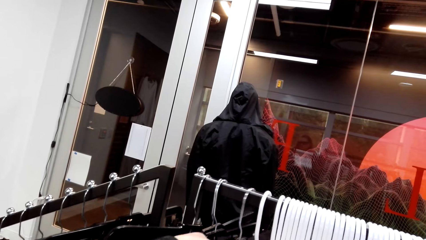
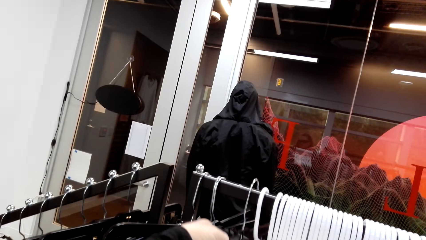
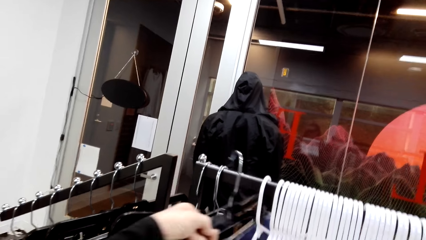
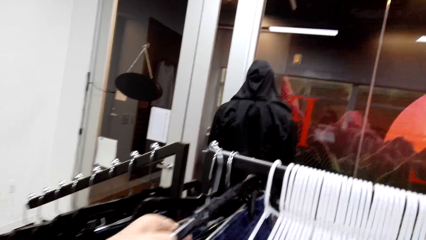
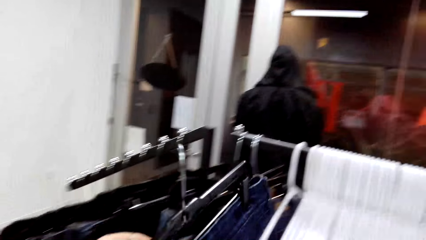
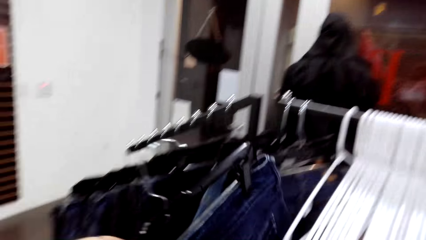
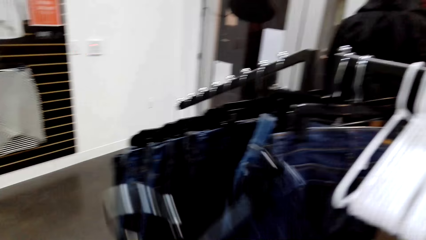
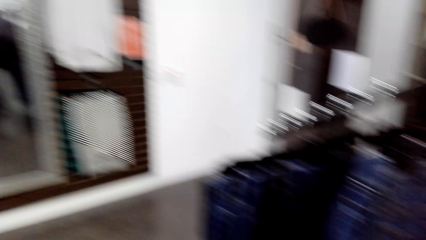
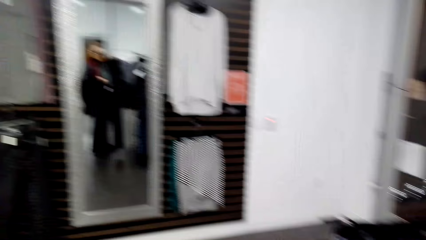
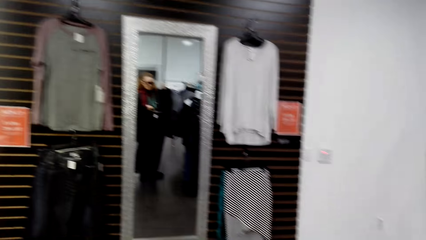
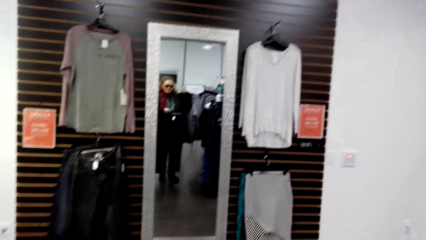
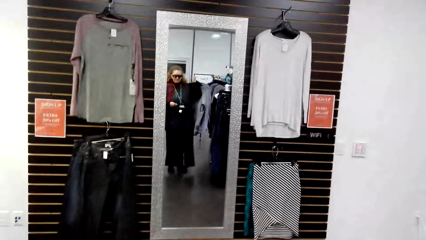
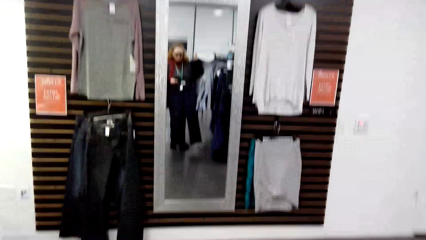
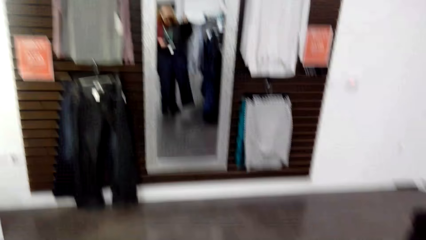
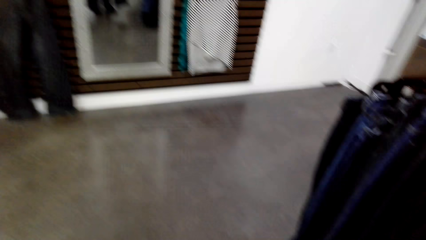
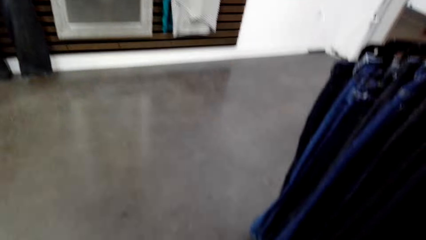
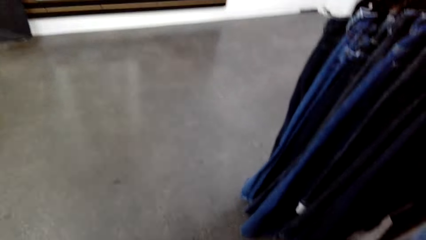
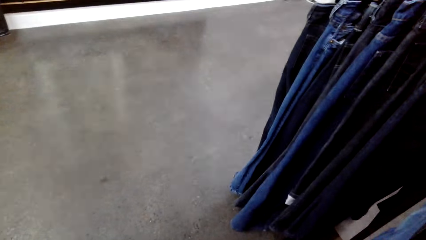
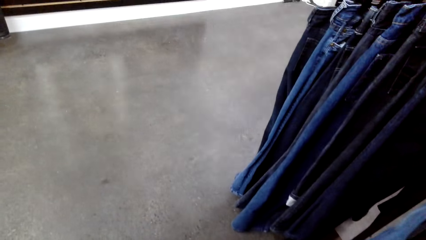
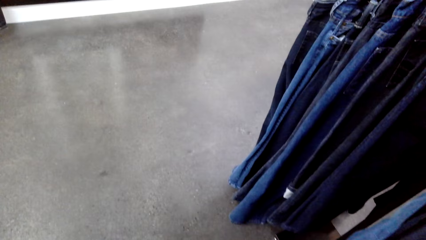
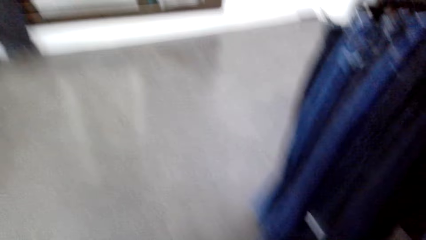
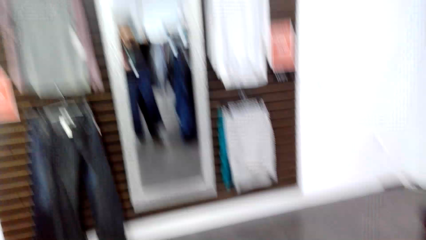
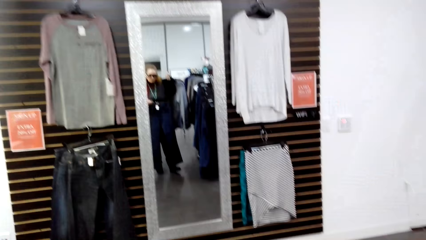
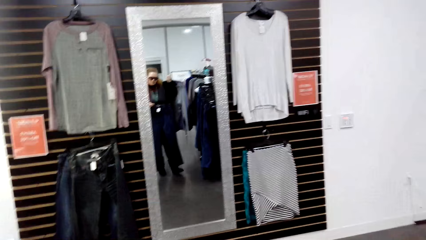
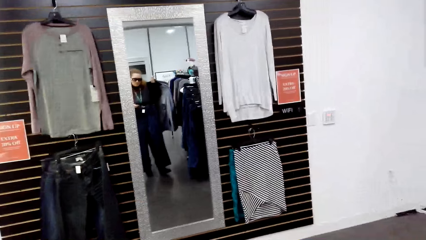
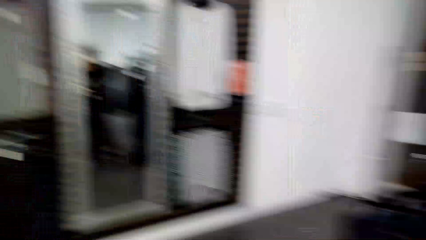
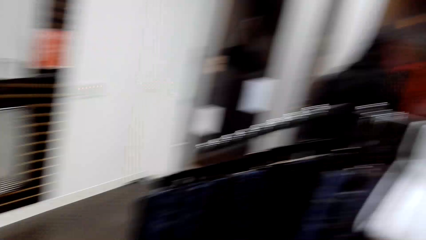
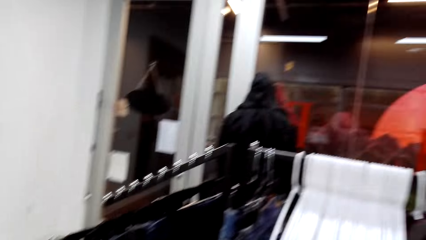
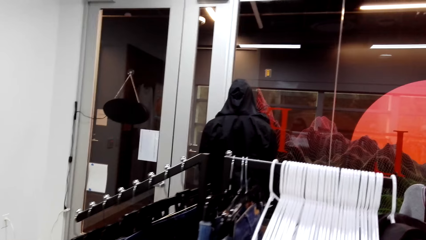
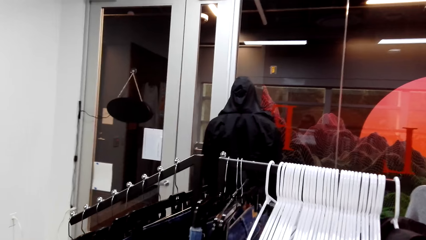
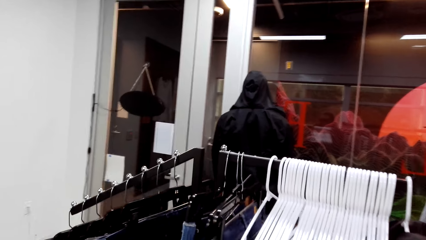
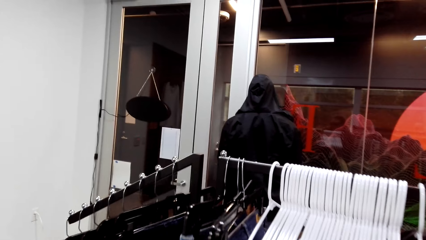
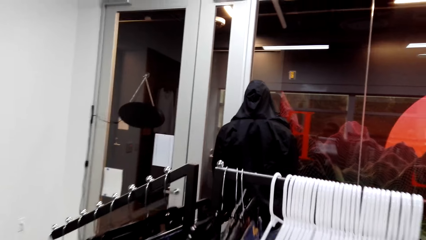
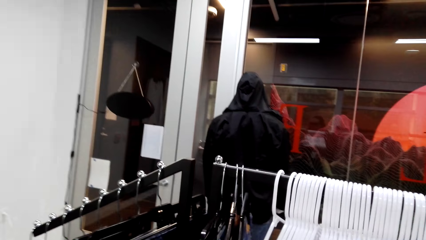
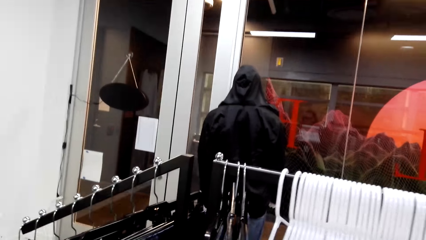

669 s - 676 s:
The camera wearer picks a cloth. A woman picks a cloth from the hanger. The camera wearer looks around, fits the cloth and looks at the mirror. The woman holds the cloth on the hands.

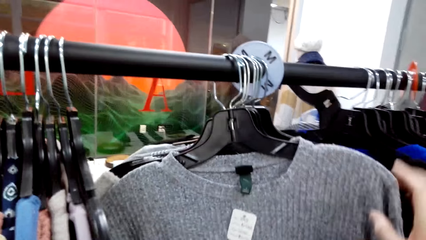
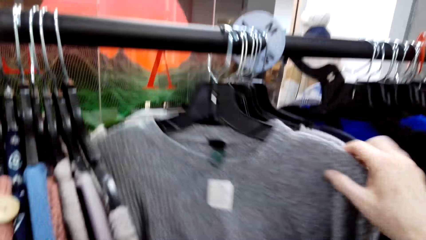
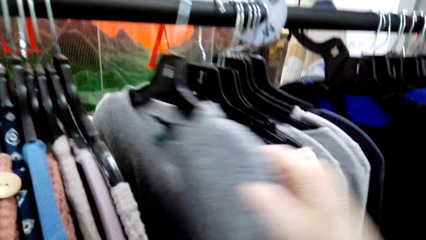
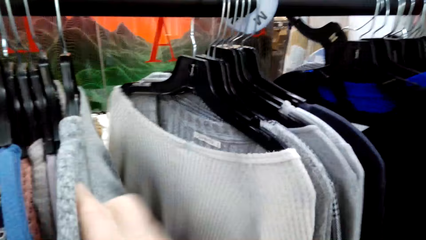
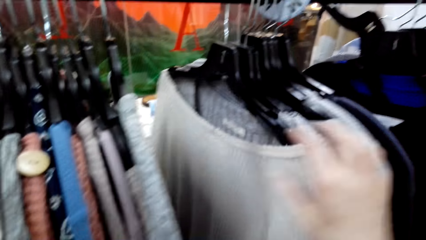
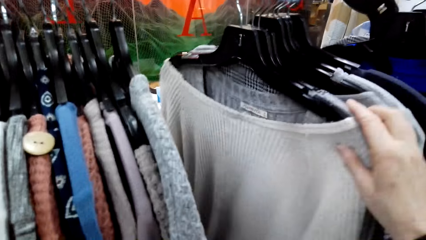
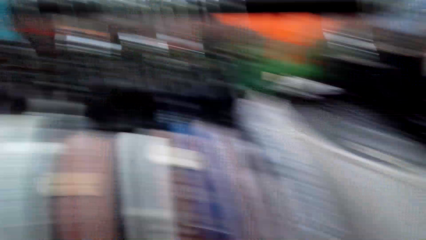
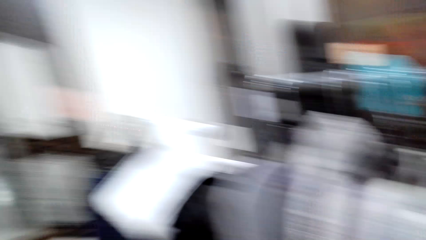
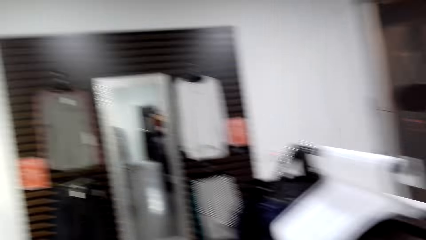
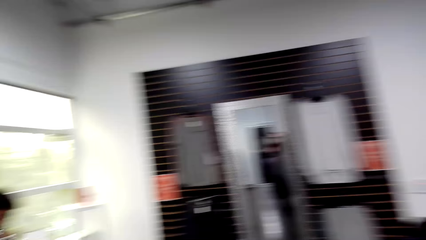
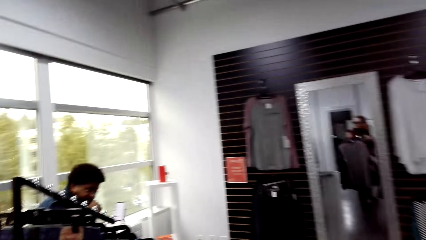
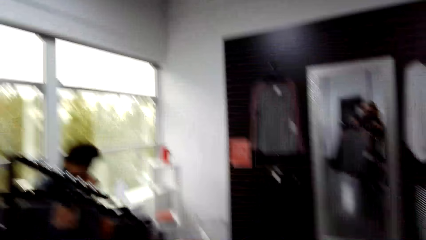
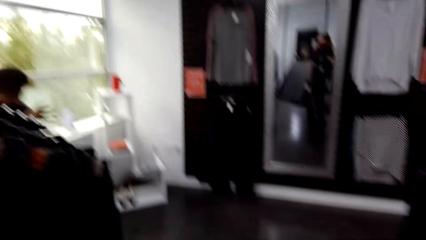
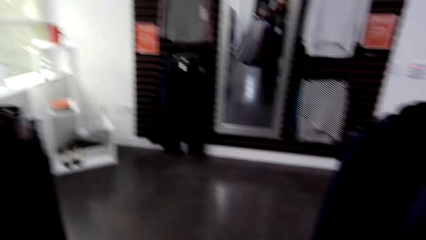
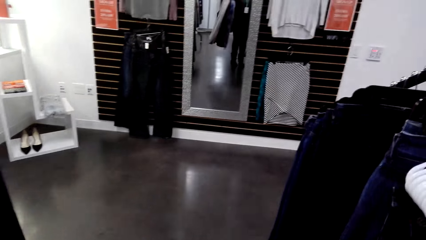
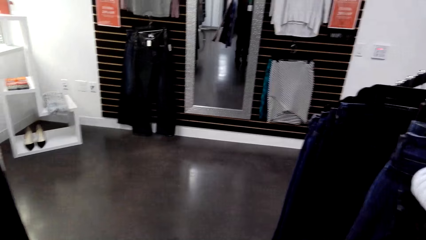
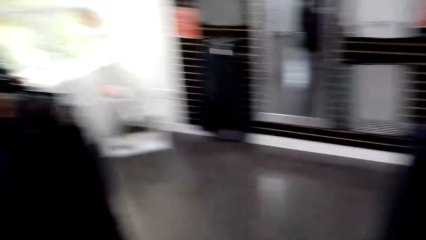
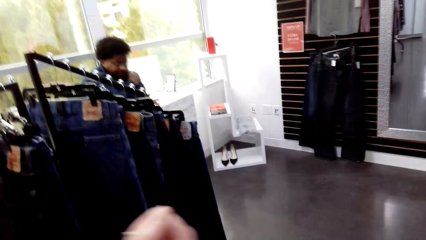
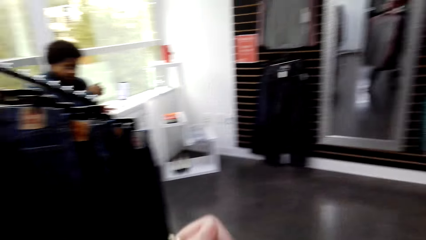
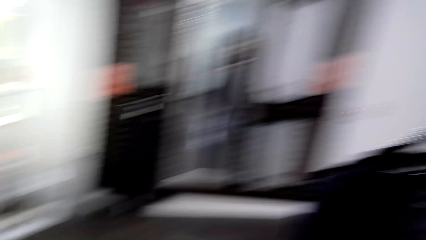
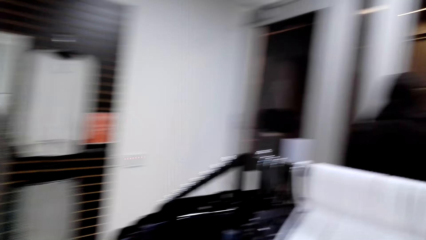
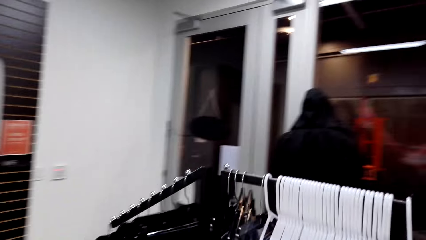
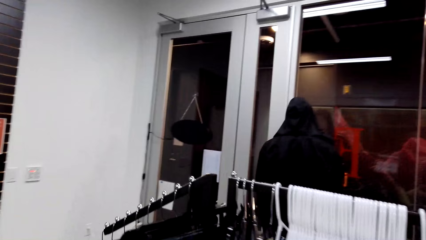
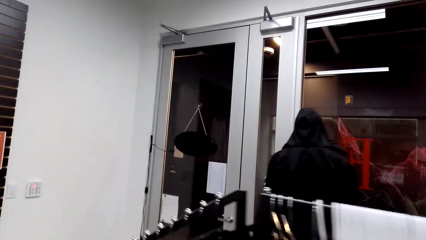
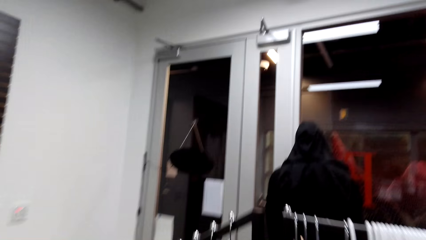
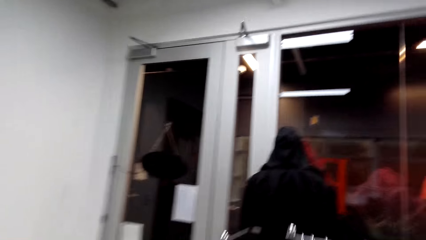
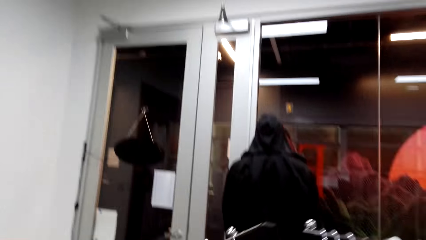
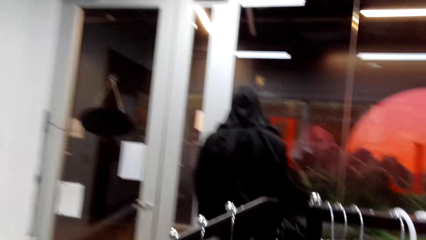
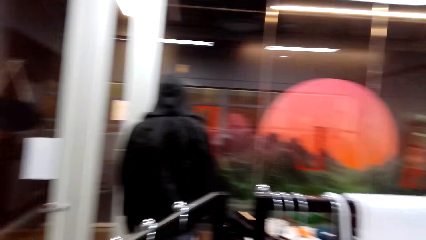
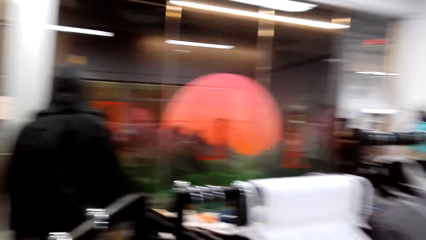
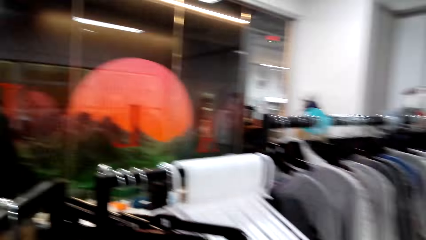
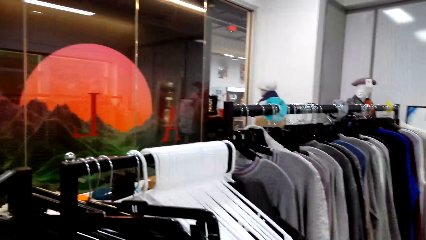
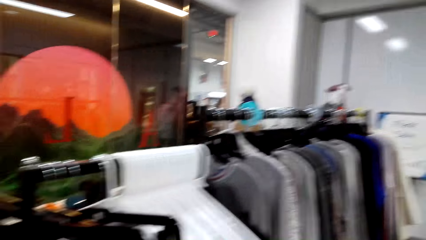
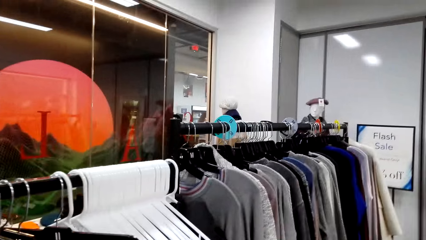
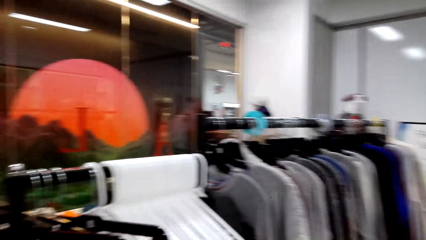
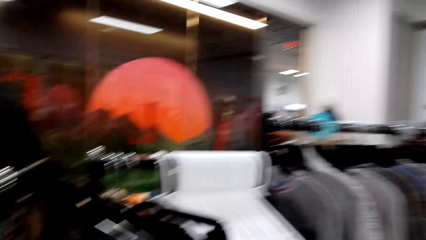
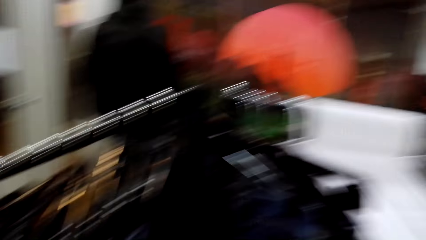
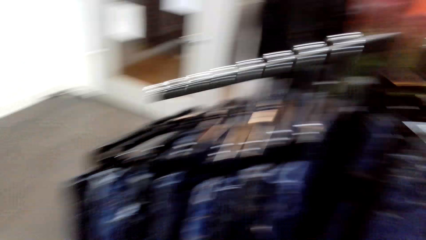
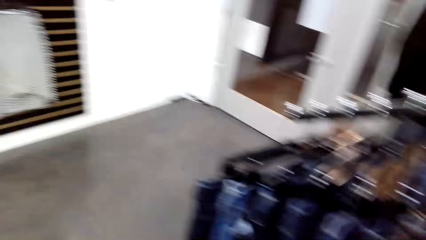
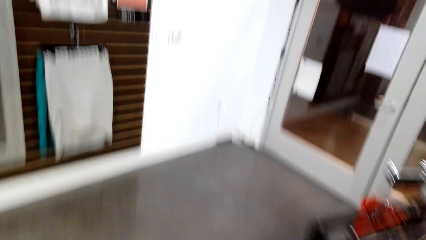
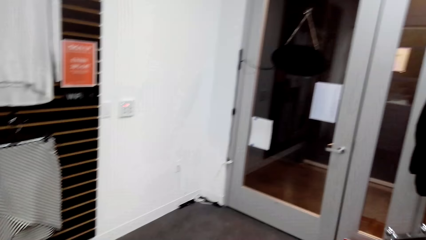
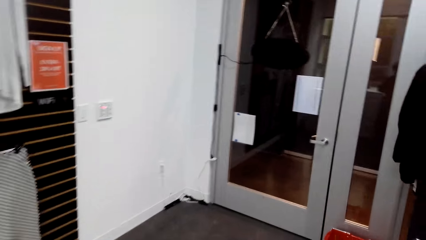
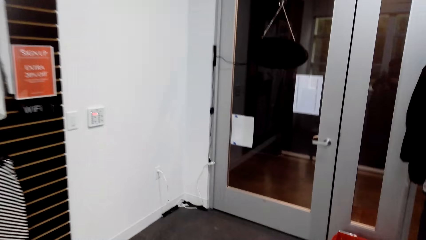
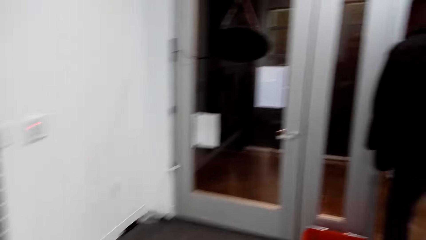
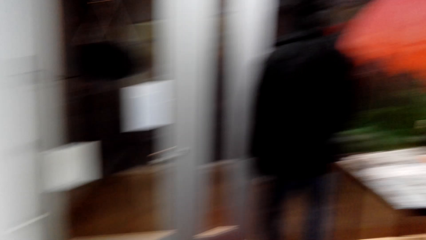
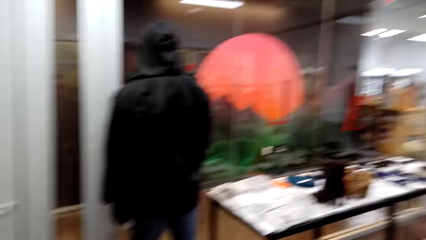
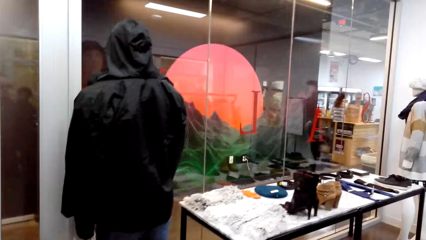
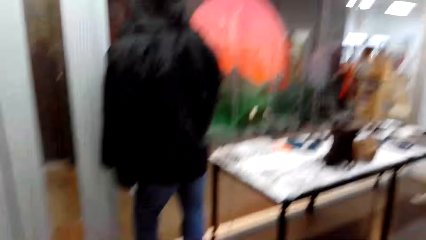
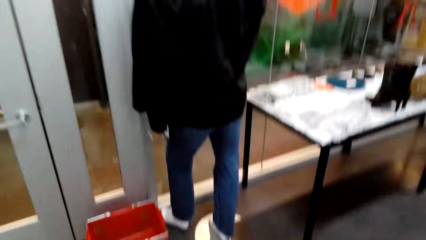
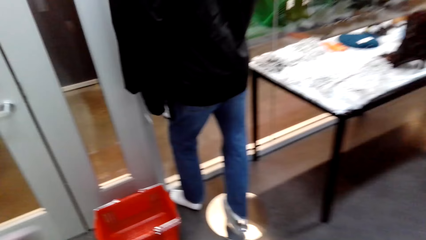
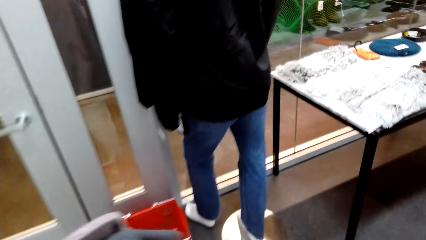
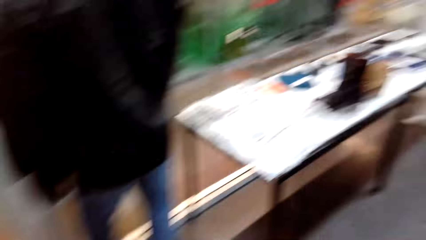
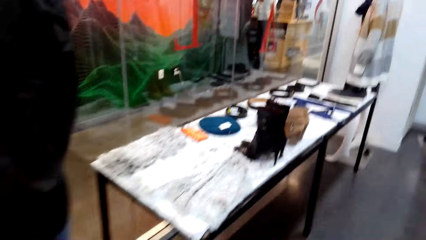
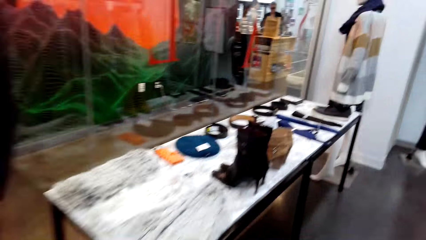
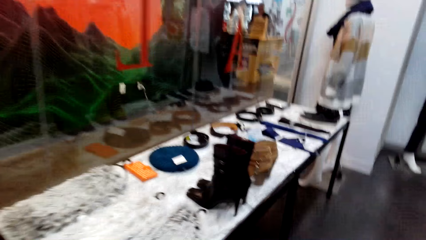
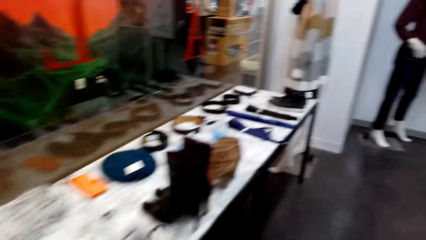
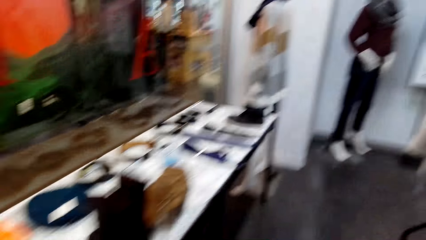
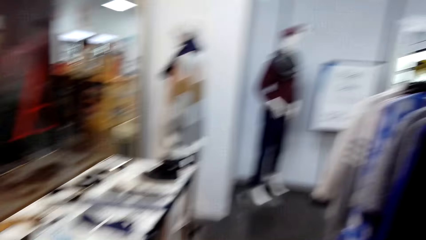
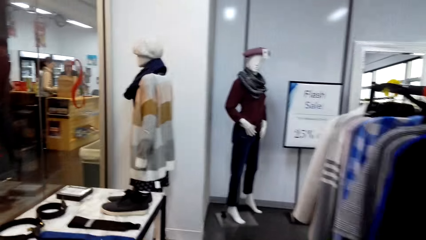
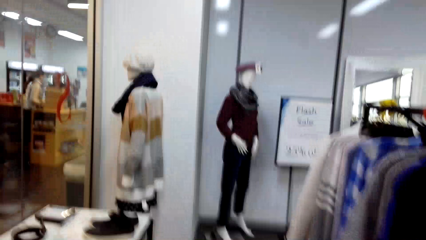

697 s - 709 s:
The camera wearer looks around, moves around and moves around the room.
